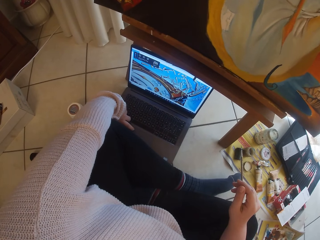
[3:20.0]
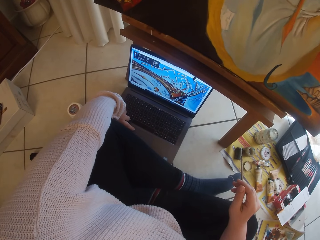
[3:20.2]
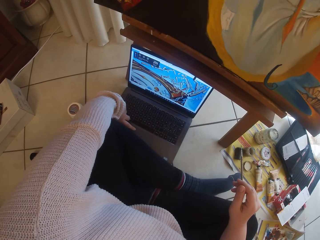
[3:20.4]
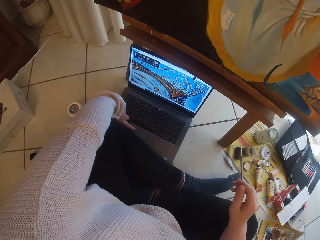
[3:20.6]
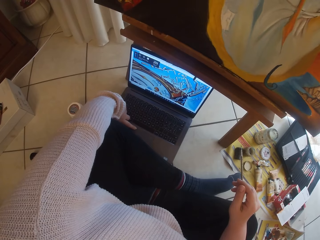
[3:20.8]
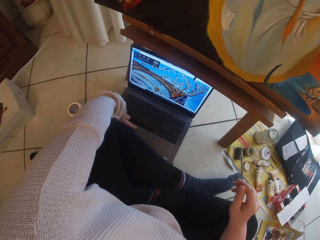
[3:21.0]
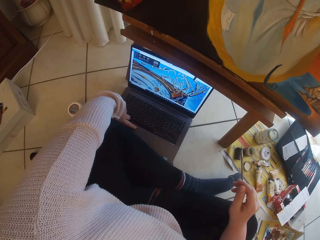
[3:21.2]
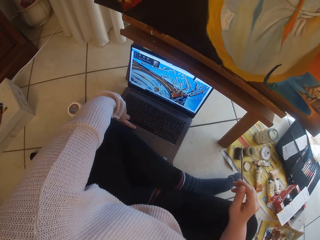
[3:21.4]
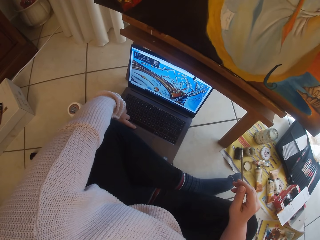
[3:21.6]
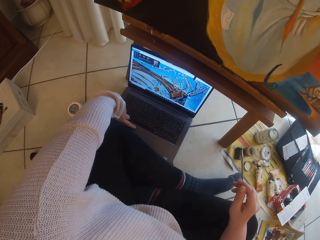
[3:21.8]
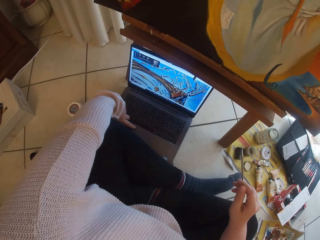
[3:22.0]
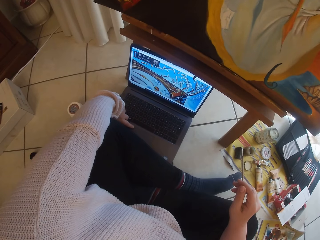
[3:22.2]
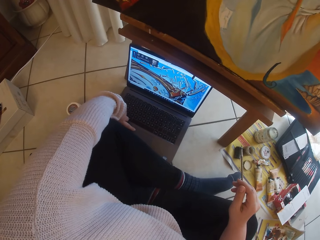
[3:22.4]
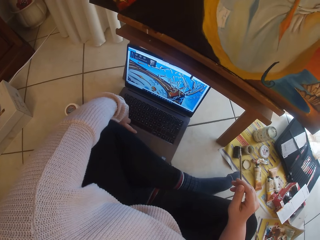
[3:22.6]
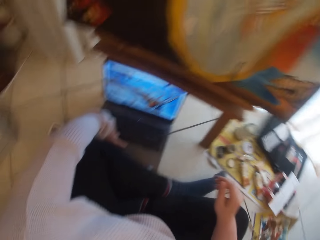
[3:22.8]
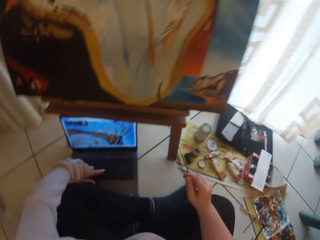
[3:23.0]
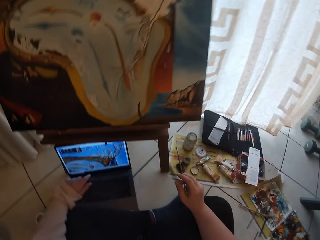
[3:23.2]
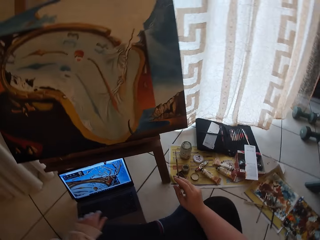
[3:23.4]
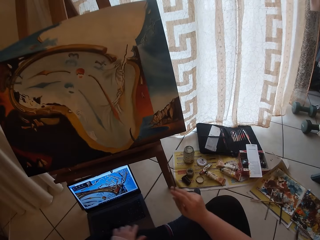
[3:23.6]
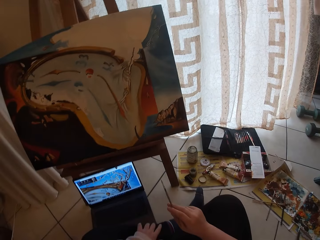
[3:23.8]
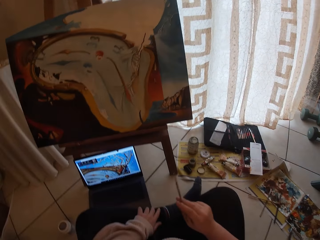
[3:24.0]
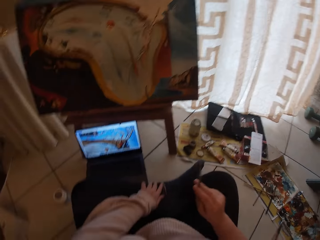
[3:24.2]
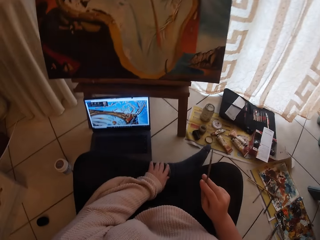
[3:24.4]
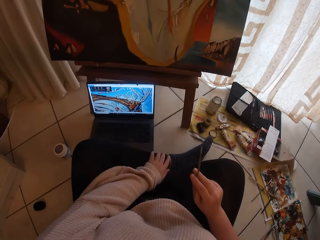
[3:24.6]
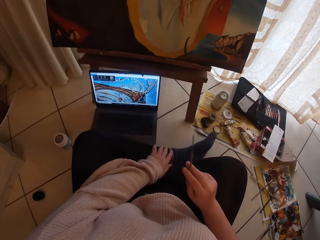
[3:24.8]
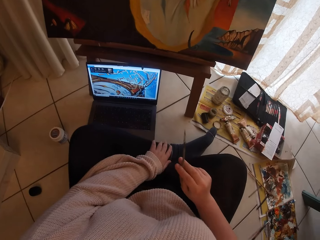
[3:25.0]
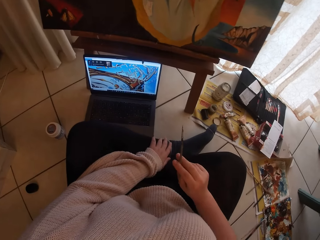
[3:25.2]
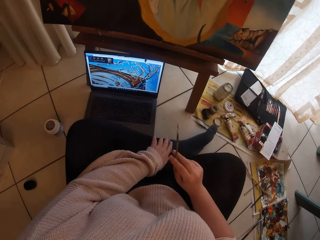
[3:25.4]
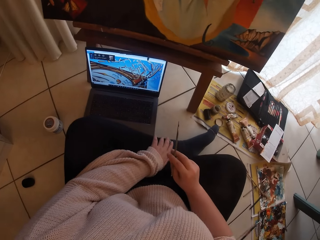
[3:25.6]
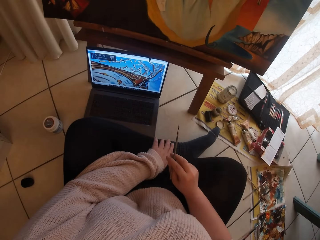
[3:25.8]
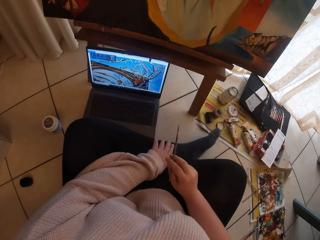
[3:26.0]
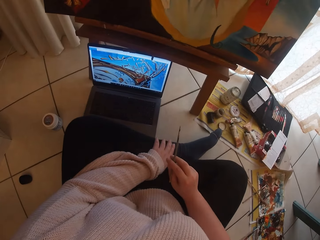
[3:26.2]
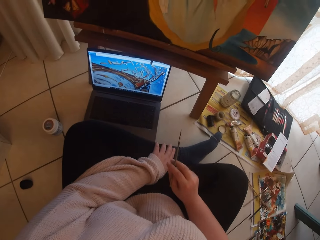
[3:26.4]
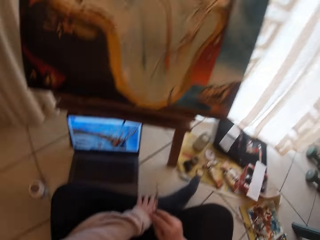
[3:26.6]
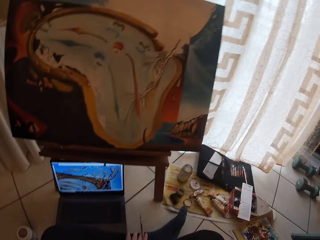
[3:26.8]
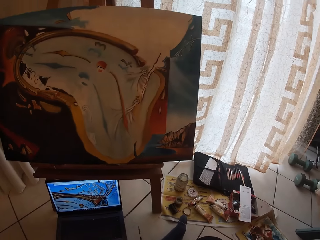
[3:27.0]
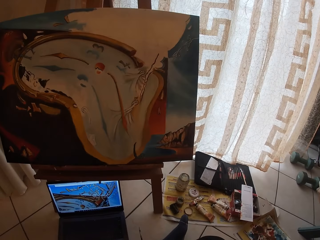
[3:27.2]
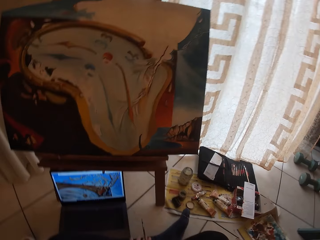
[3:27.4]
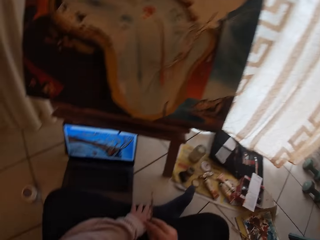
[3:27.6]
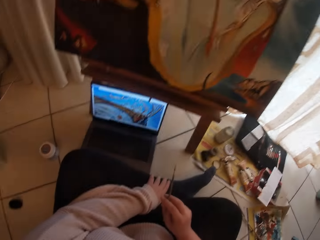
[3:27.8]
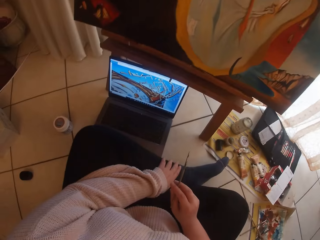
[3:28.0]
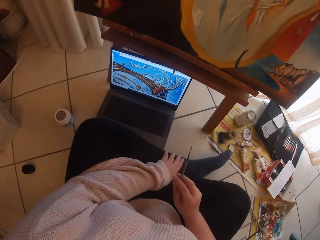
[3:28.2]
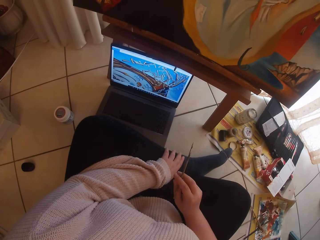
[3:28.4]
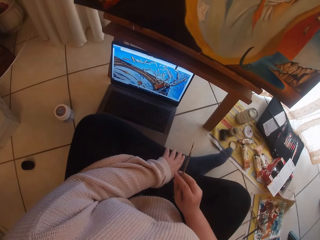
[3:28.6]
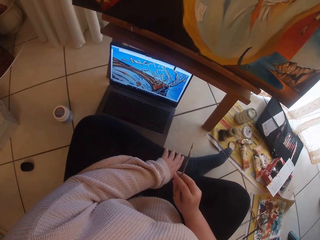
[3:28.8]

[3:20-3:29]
The camera wearer looks at the painting.

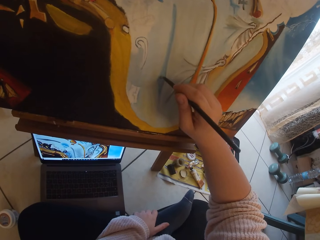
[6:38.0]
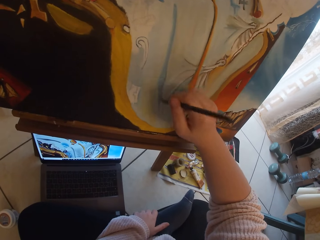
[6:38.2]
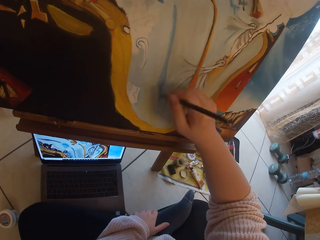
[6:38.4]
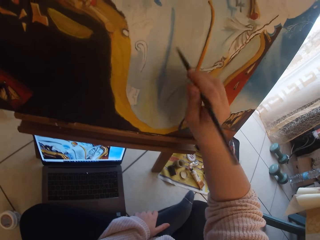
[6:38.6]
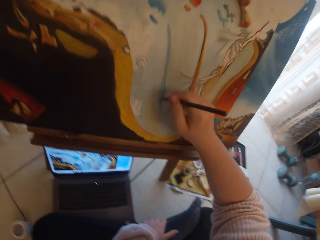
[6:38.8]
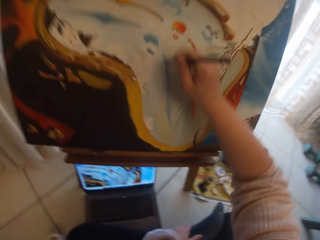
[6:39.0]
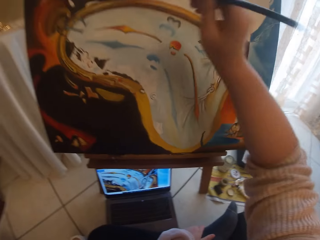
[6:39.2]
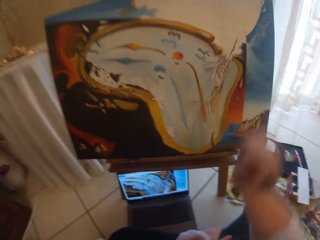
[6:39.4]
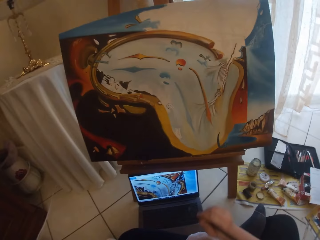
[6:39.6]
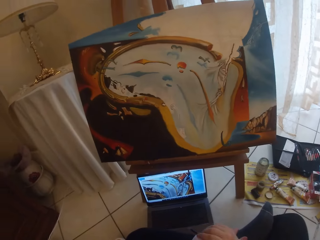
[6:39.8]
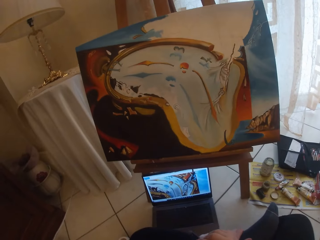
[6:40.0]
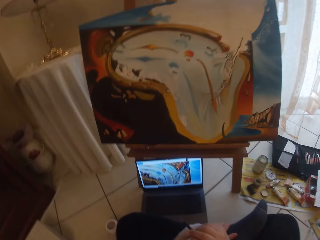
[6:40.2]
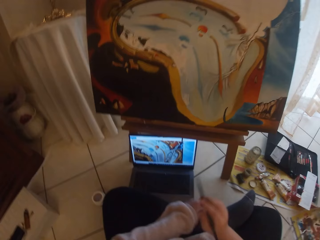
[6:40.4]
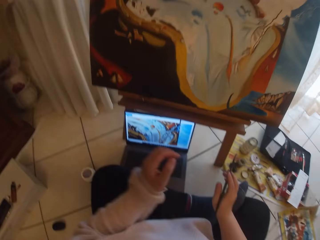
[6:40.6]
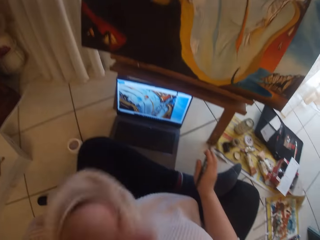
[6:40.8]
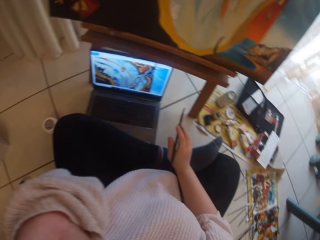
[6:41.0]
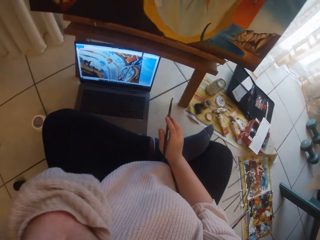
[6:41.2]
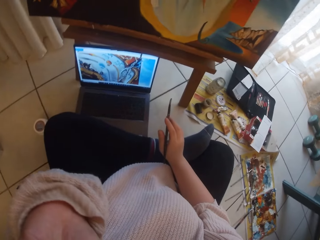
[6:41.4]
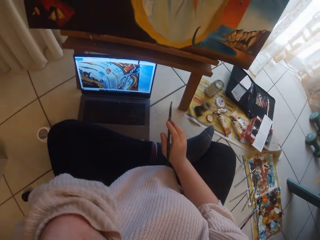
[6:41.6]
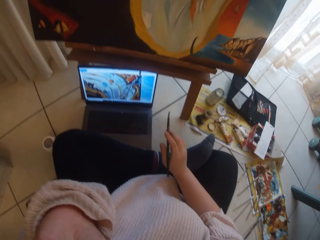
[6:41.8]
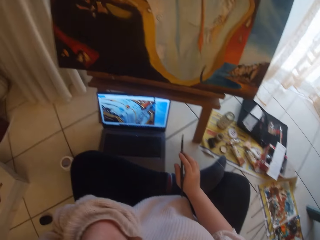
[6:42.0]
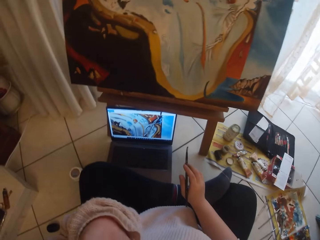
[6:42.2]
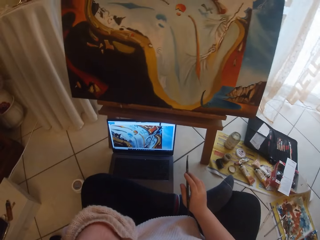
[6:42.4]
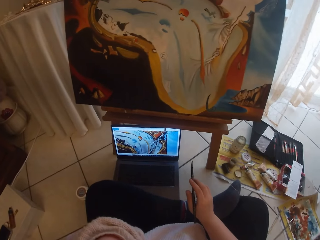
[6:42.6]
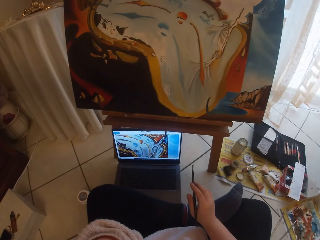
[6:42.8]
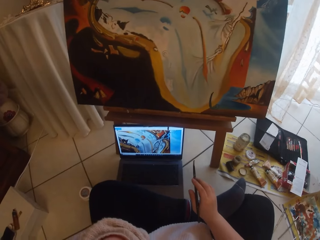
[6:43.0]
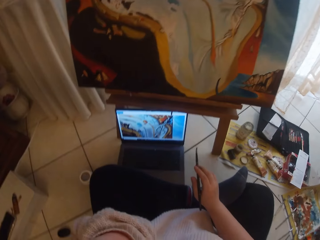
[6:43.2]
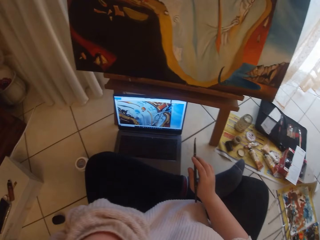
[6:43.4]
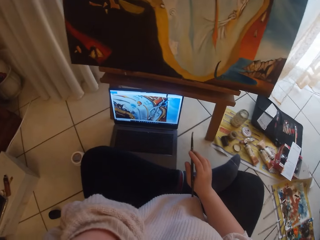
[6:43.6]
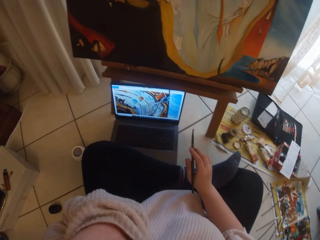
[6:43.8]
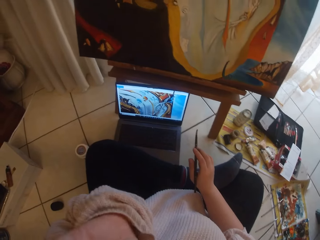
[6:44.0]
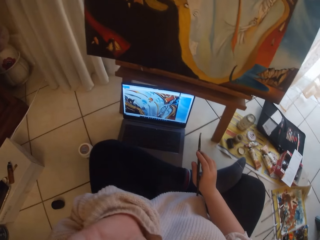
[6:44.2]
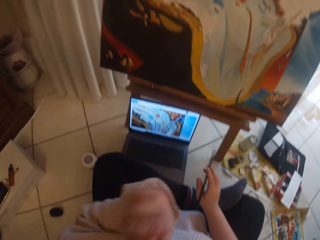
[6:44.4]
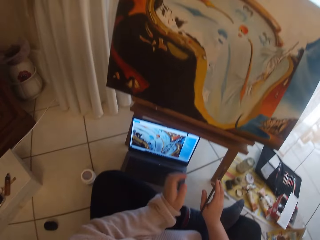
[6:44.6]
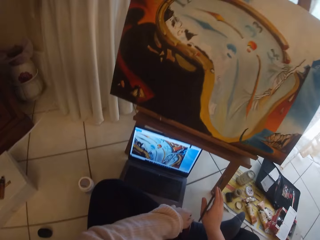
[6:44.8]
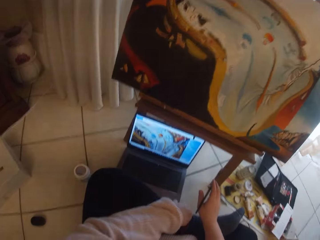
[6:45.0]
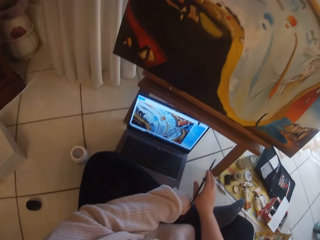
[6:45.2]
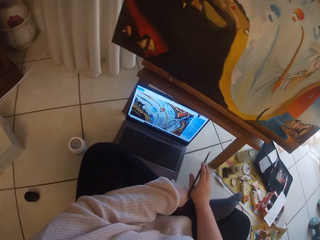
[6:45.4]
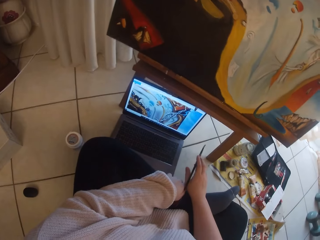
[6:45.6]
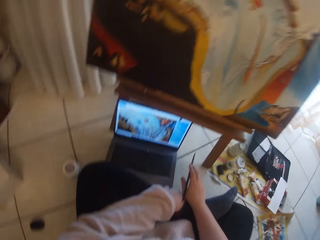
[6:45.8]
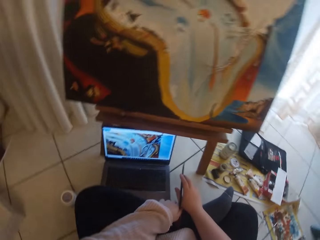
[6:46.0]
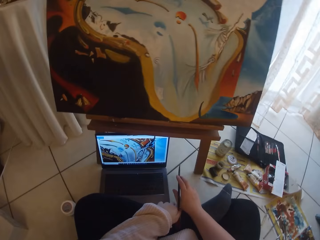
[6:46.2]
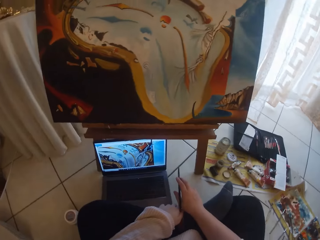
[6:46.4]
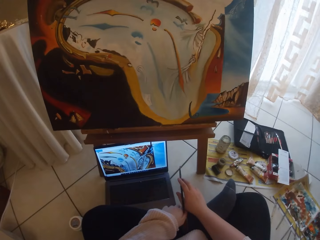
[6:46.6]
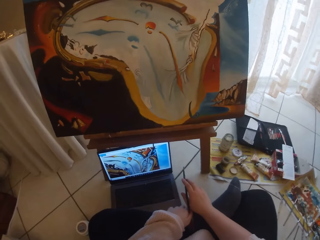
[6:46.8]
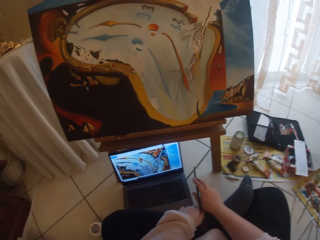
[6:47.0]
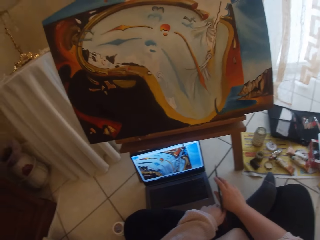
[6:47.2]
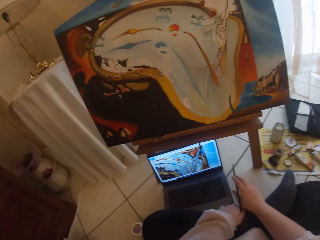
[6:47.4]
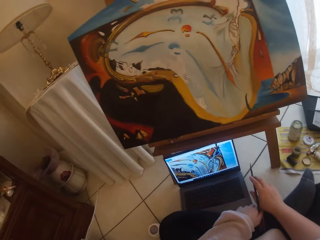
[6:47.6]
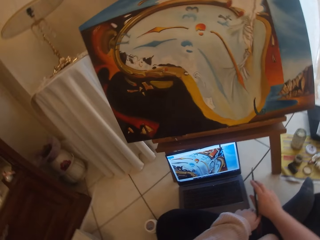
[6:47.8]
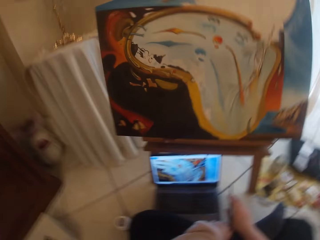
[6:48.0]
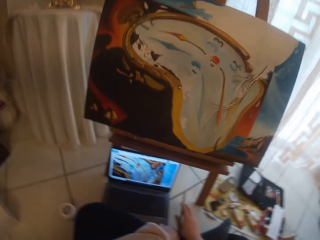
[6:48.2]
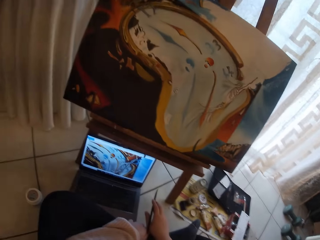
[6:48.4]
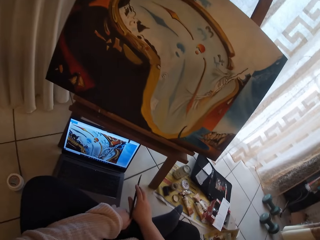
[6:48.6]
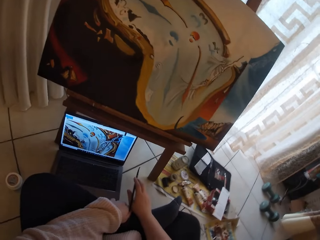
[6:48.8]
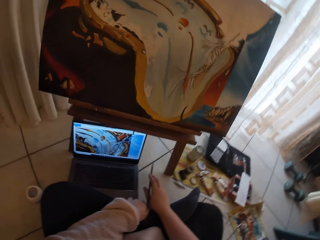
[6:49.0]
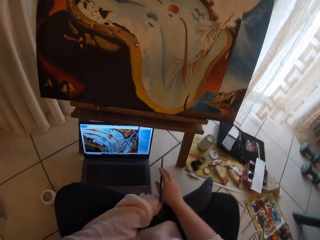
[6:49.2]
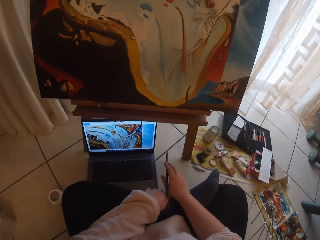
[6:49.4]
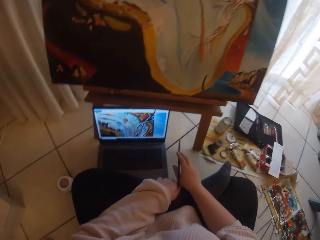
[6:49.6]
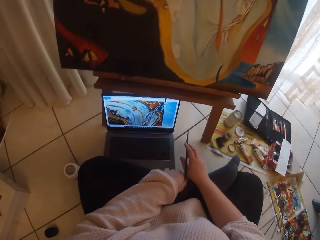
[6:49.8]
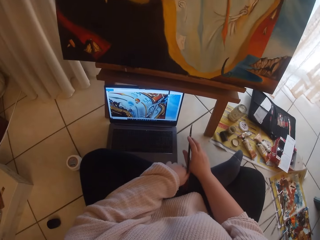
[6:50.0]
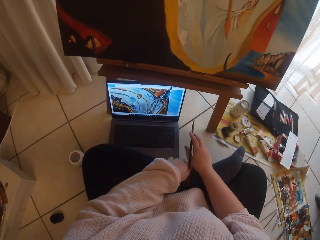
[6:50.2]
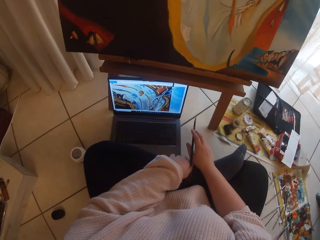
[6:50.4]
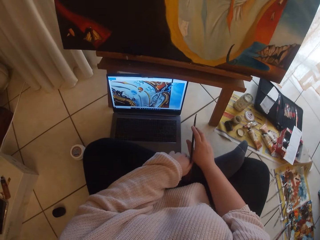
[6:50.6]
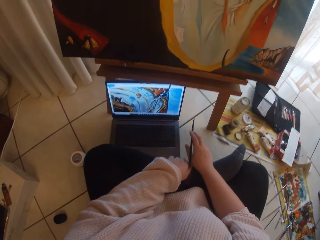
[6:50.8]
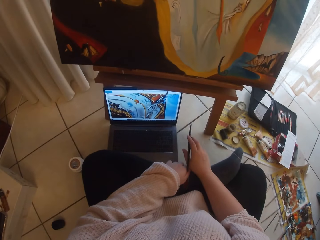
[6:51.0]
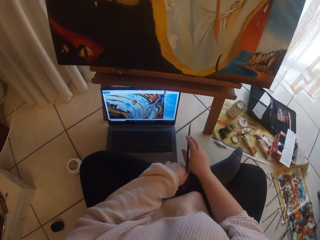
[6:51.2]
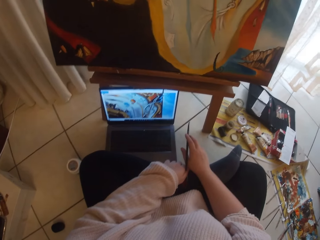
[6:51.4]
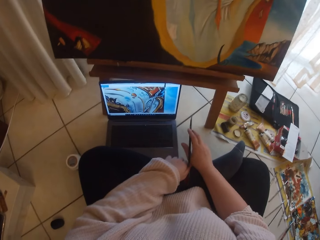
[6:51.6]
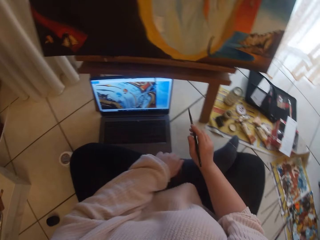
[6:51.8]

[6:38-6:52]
The camera wearer removes the paint brush from the painting. She touches her face with her left hand. She holds the camera. She drops her hand. She looks around the room.
